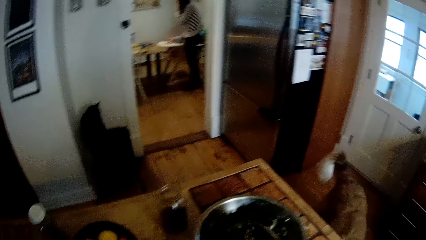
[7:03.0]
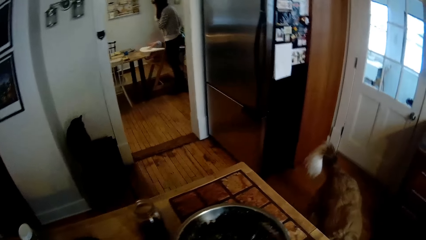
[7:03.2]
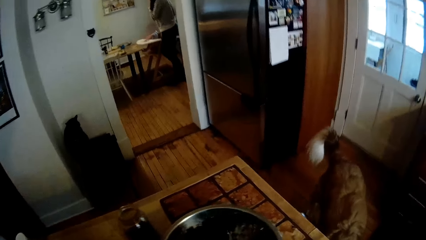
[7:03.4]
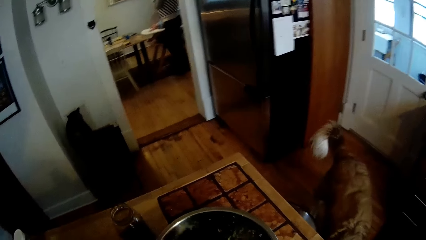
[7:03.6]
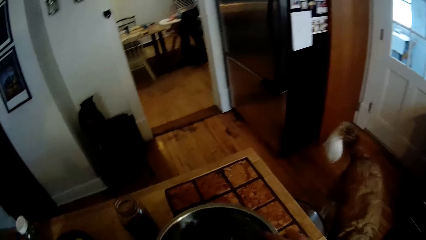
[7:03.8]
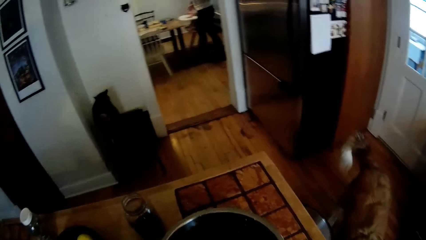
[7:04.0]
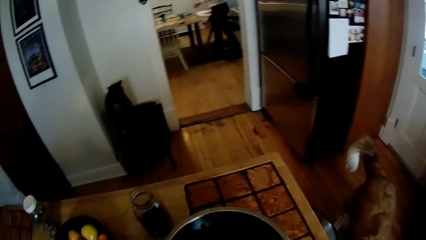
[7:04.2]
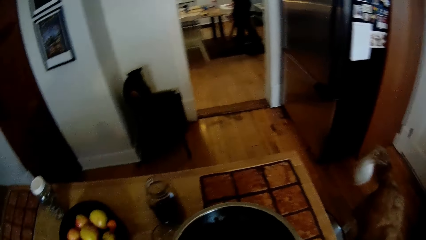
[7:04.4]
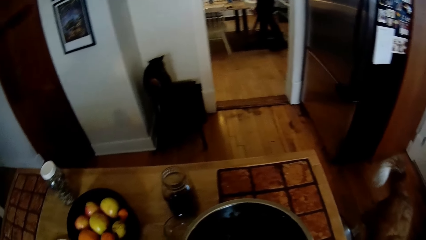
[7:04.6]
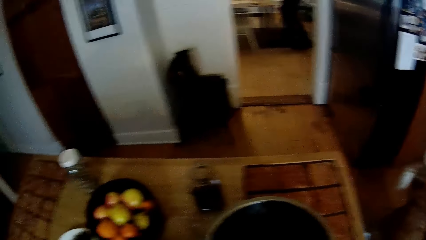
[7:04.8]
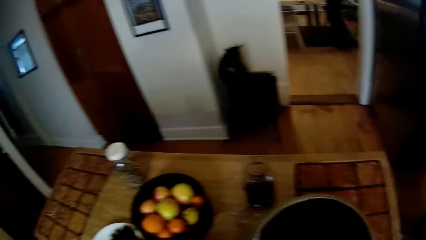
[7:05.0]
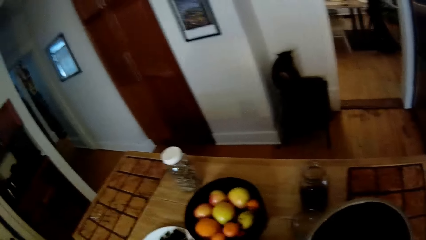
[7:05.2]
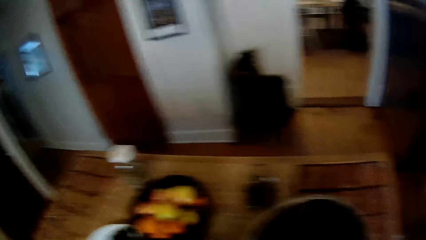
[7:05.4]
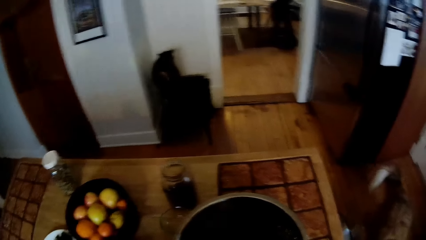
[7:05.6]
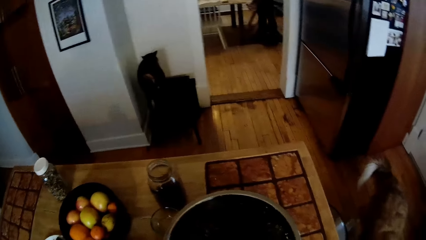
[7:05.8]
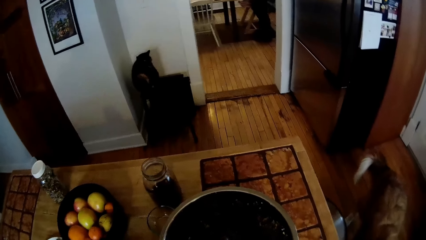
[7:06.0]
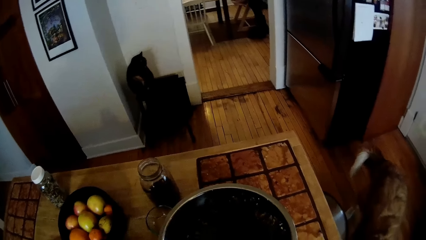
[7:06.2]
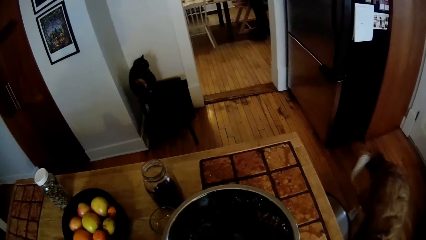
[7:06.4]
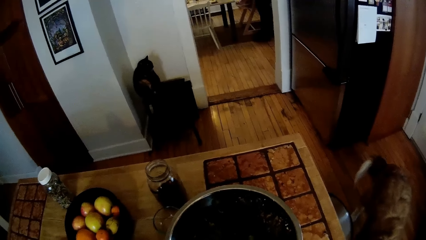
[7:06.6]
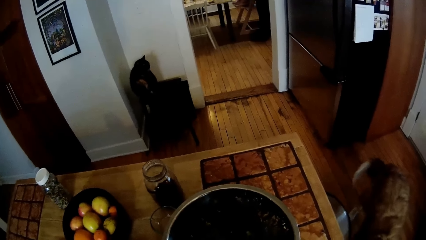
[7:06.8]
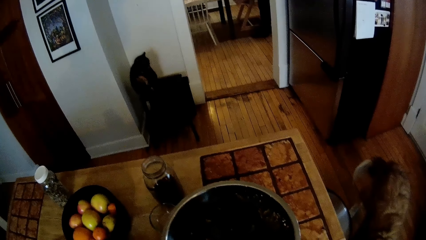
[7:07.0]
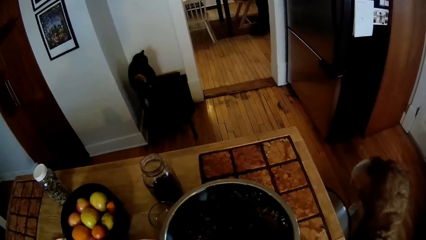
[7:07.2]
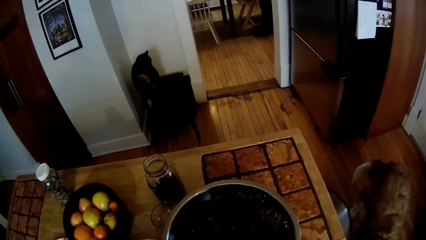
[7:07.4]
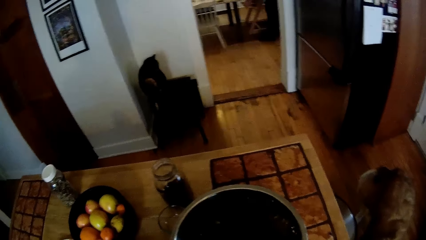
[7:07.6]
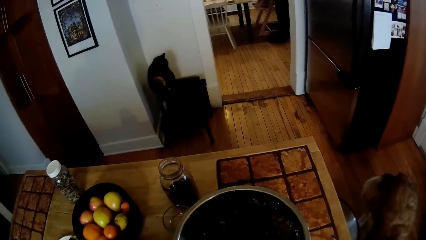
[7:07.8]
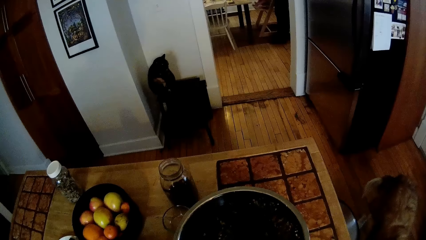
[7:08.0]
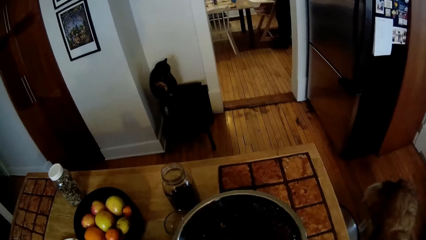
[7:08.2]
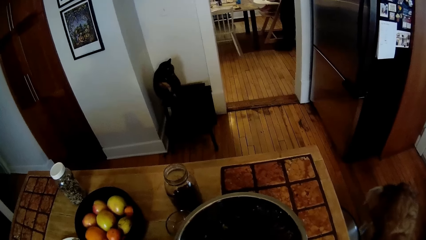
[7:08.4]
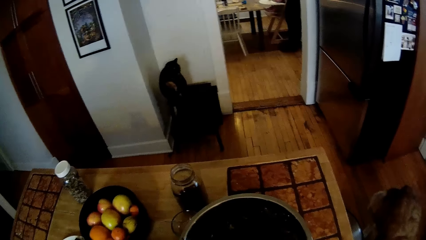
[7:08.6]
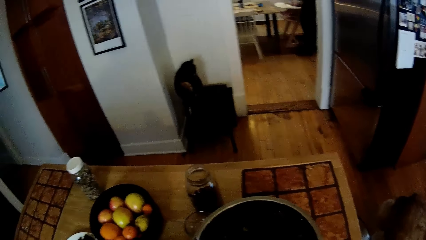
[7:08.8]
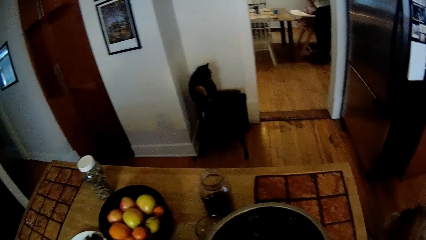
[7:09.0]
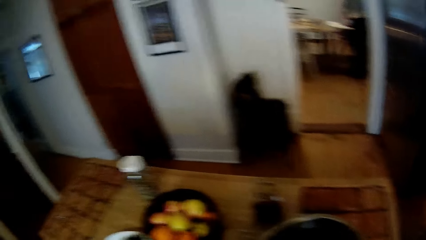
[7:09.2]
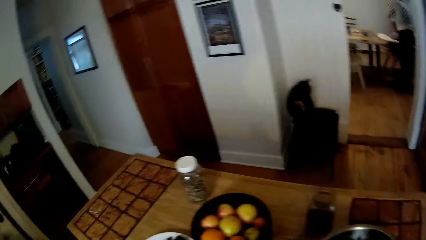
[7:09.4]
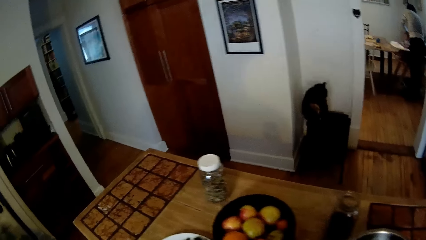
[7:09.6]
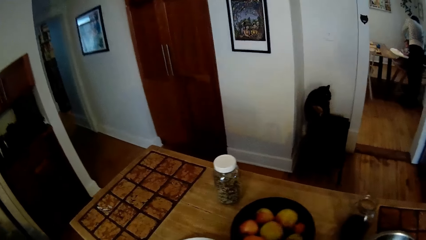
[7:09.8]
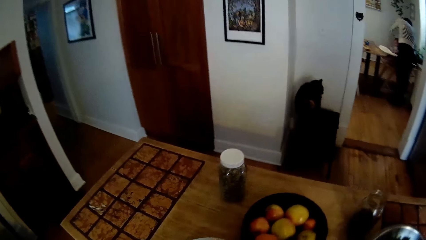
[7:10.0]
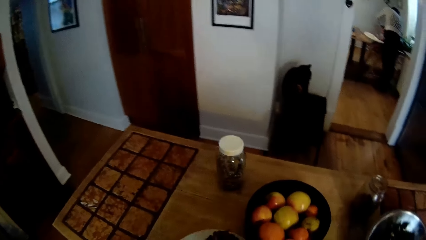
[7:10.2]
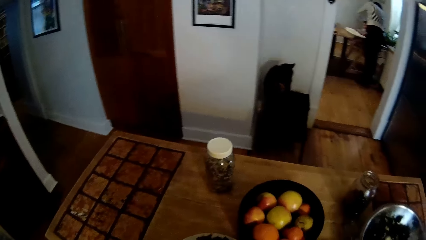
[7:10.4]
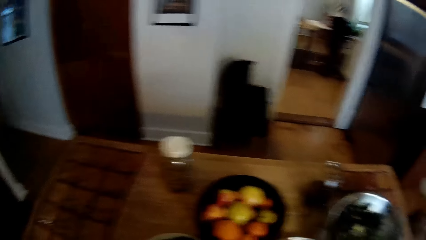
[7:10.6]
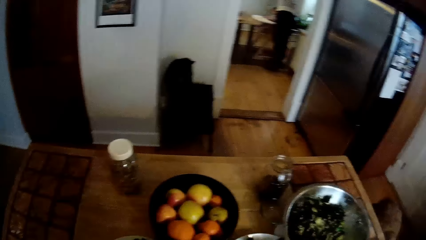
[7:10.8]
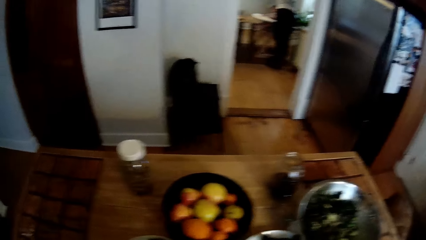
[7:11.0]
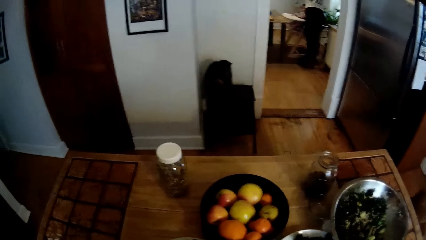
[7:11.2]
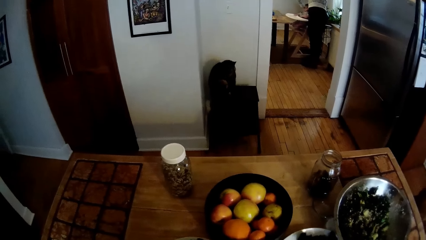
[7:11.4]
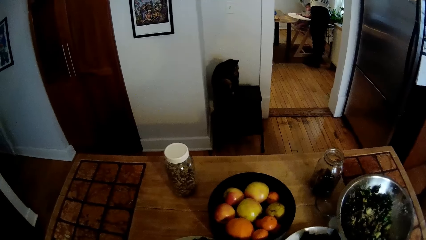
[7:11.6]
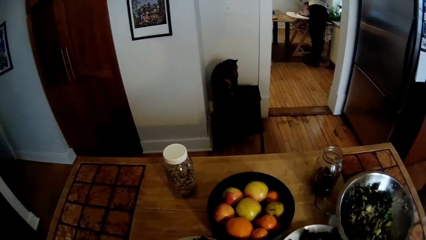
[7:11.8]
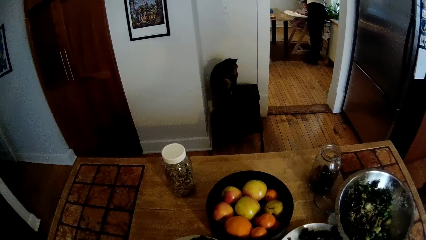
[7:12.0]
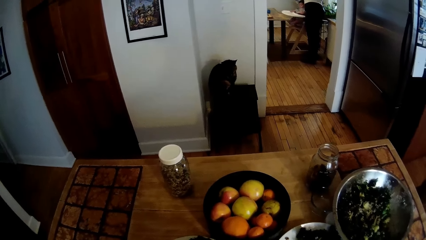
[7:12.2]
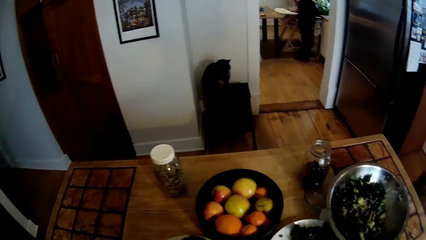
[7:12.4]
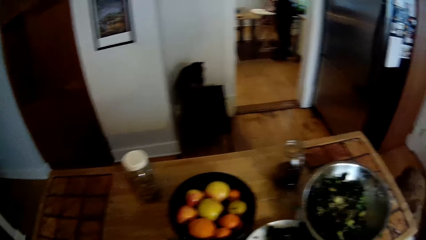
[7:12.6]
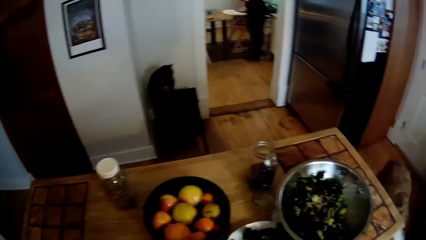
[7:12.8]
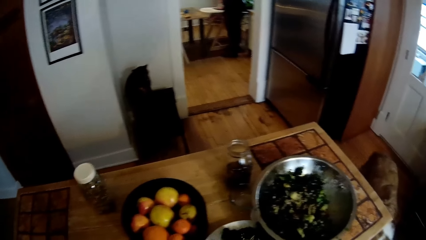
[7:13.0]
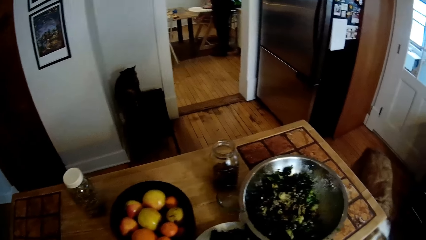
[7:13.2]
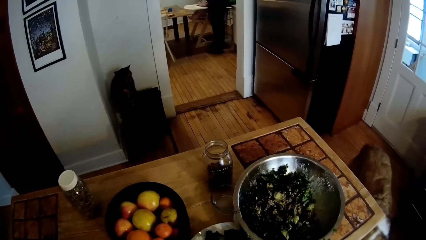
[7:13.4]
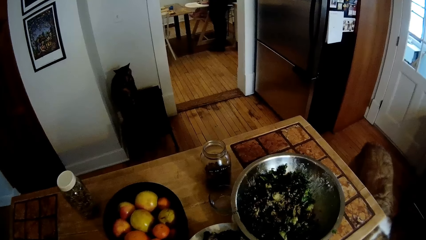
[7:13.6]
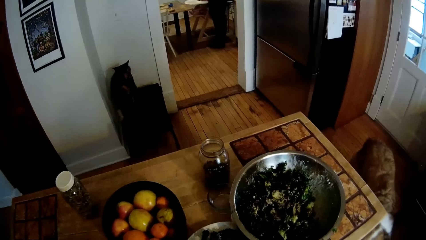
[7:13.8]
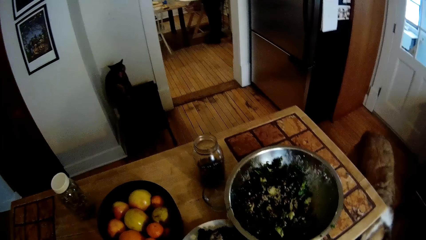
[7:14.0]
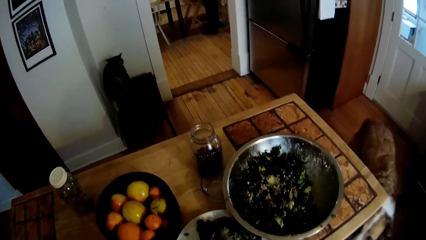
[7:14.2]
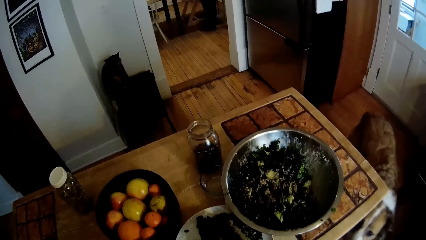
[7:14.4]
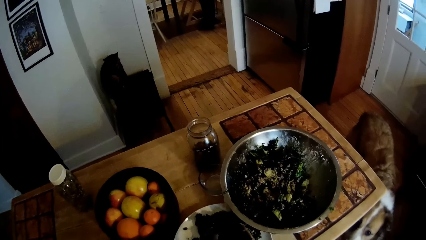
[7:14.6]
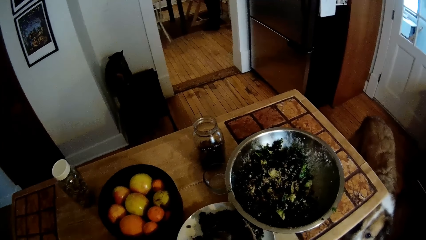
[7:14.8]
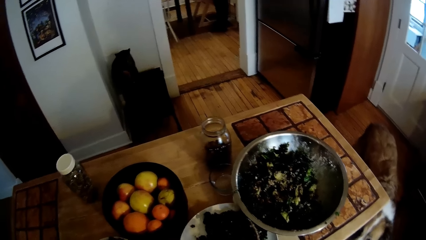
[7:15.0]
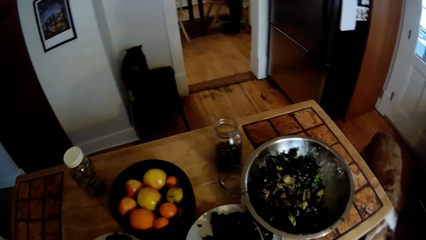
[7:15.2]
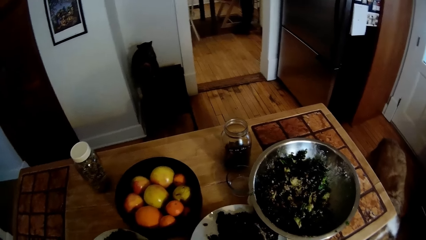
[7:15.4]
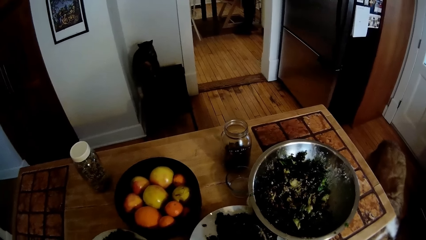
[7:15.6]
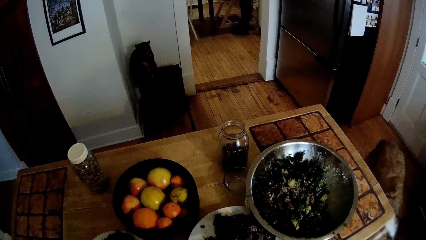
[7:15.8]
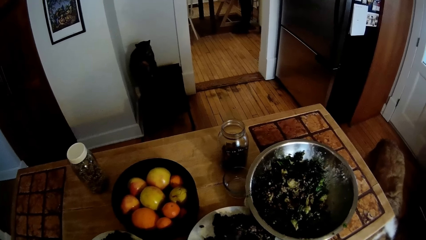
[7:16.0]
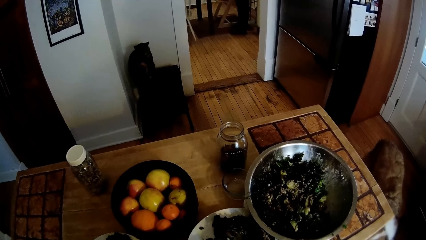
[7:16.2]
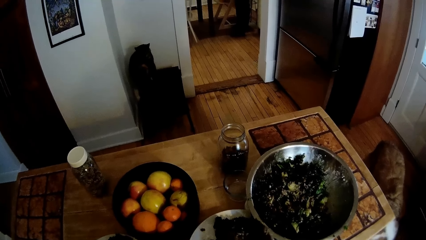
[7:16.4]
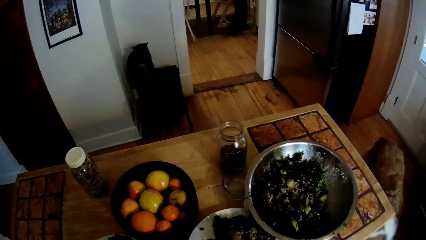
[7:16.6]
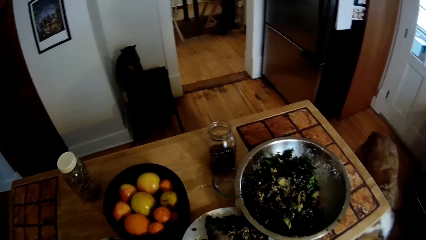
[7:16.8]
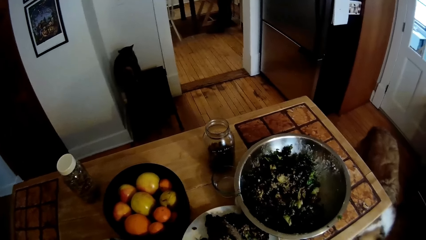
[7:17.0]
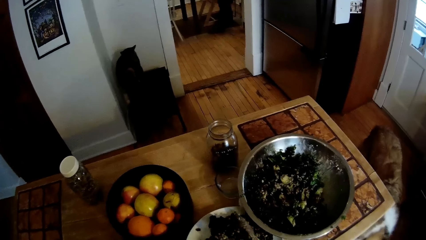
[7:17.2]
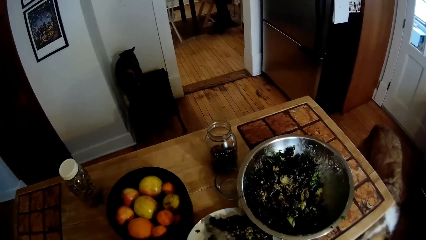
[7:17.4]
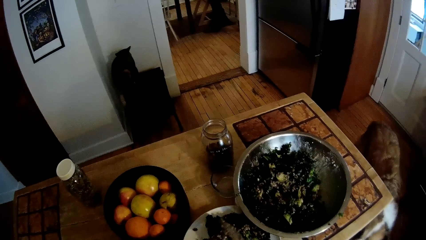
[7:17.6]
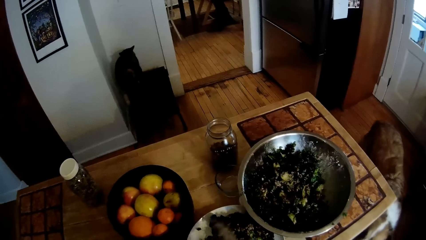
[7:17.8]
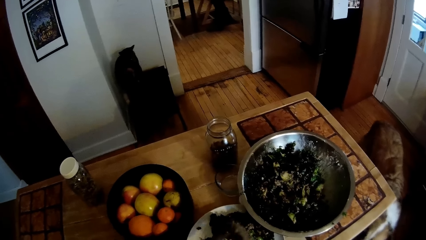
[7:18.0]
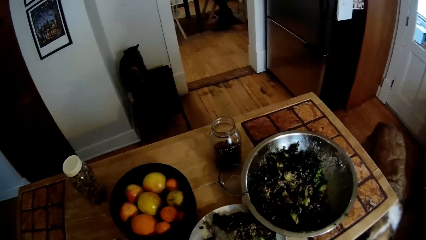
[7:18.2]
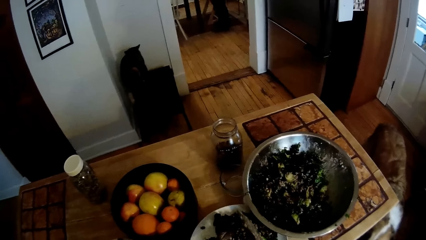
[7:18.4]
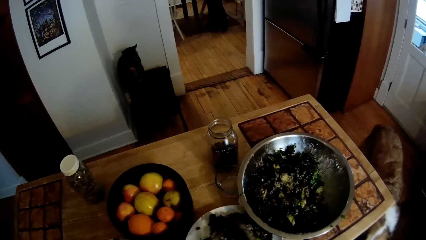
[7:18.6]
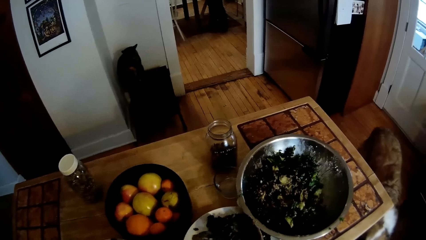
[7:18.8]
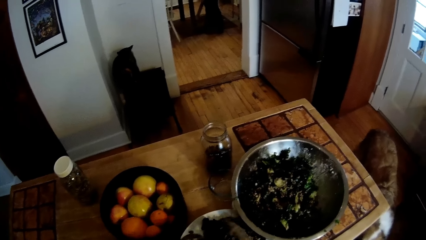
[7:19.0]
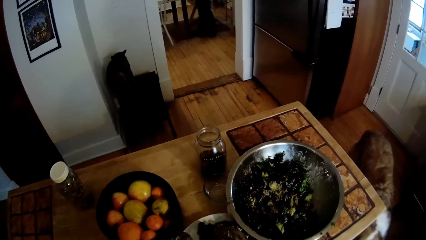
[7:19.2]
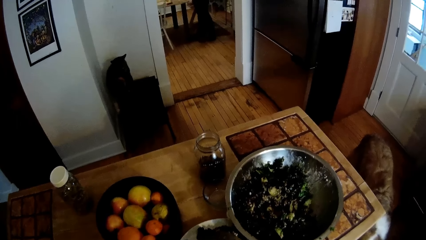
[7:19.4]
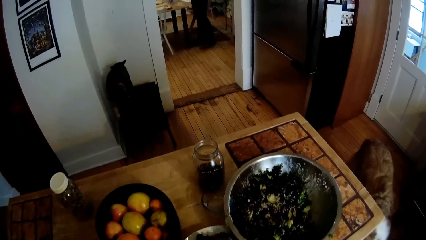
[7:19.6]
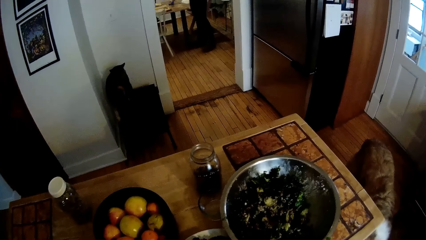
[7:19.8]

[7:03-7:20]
The camera wearer scoops salad from the bowl with the wooden spoons in his hands. He puts the salad on a plate on the table with the wooden spoons in his hand. He scrapes off salad from the wooden spoon in his right hand with the wooden spoon in his left hand. He scrapes off salad from the wooden spoon in his left hand with the wooden spoon in his right hand.
